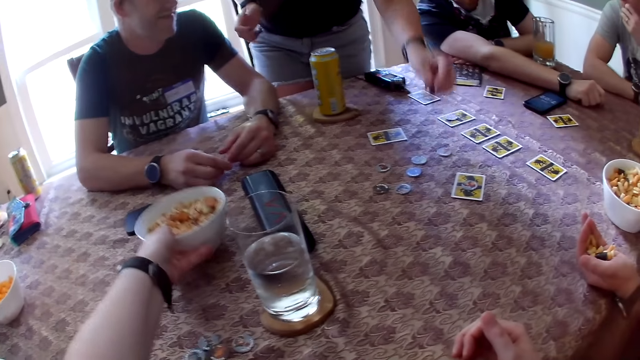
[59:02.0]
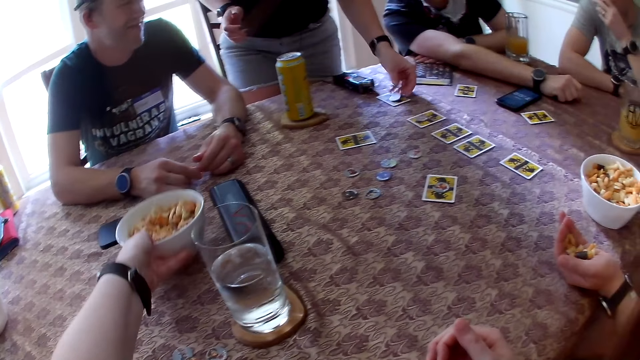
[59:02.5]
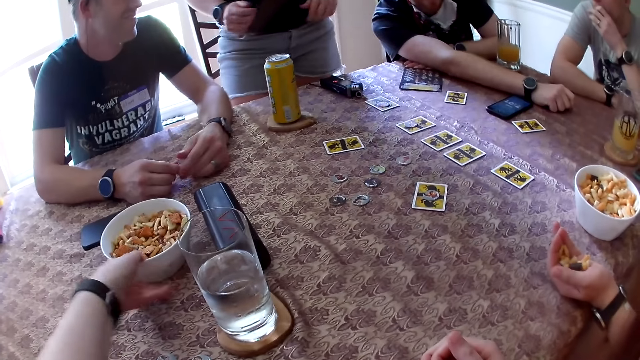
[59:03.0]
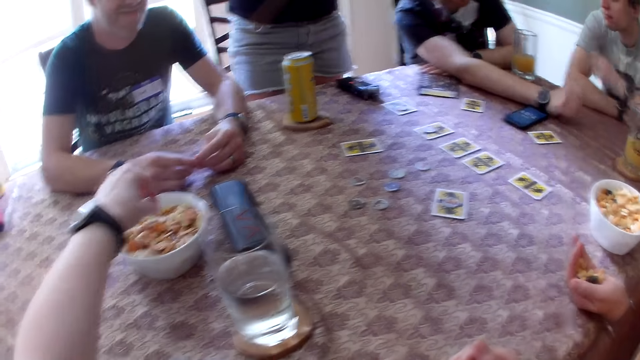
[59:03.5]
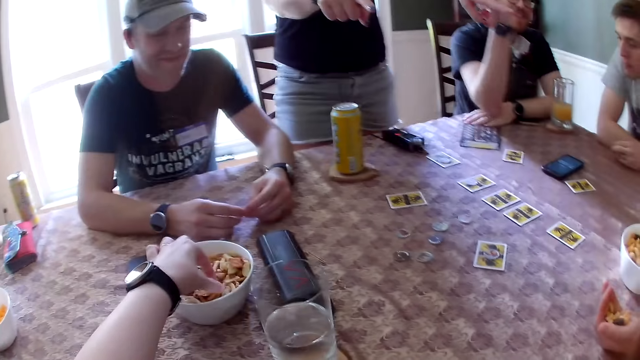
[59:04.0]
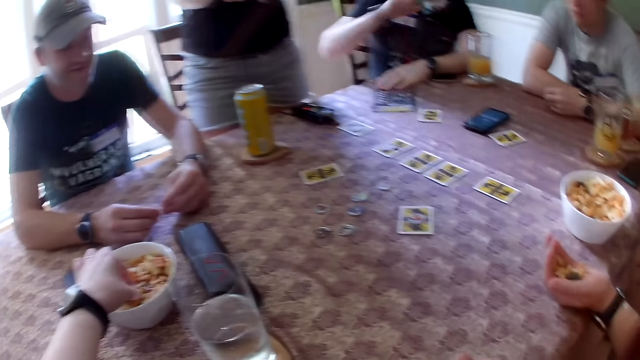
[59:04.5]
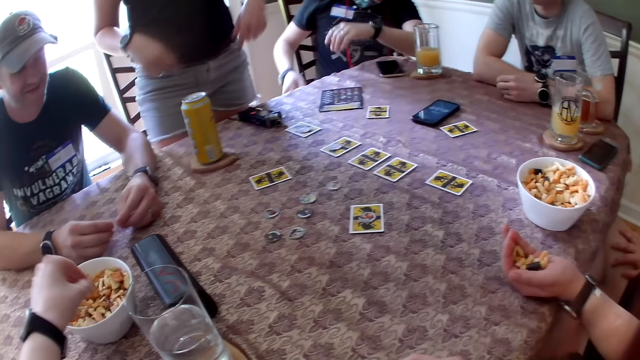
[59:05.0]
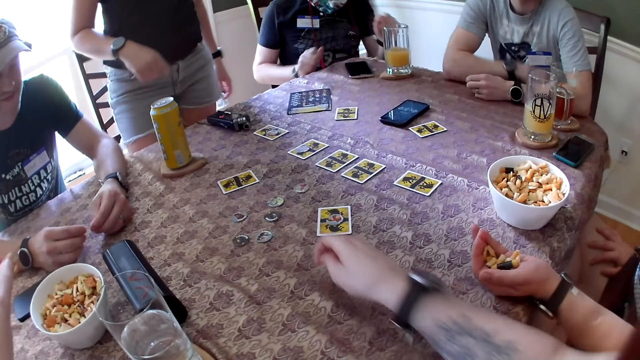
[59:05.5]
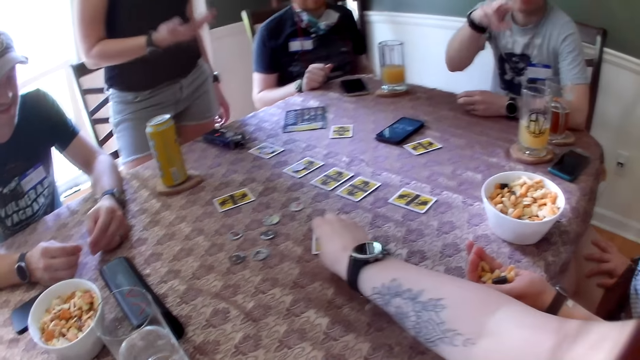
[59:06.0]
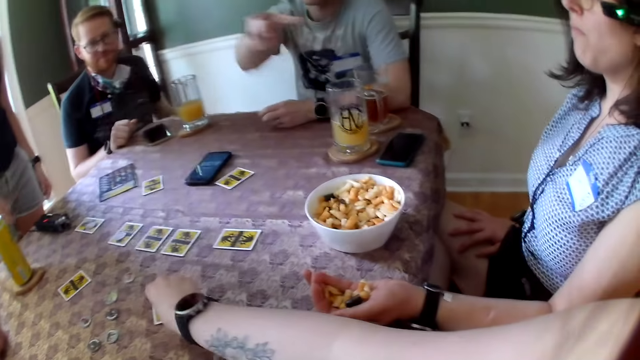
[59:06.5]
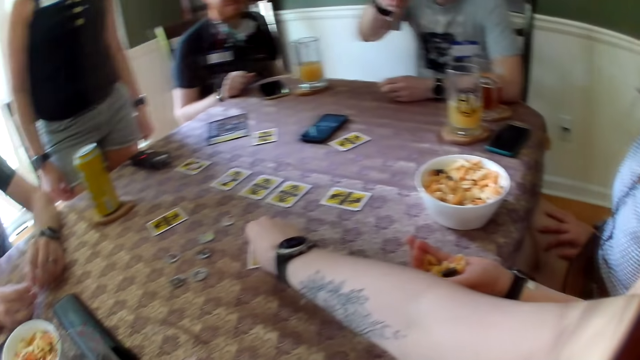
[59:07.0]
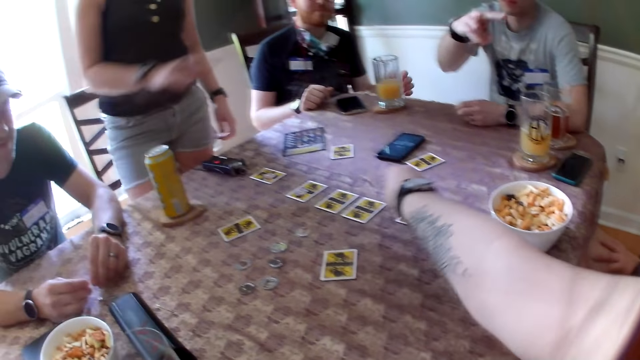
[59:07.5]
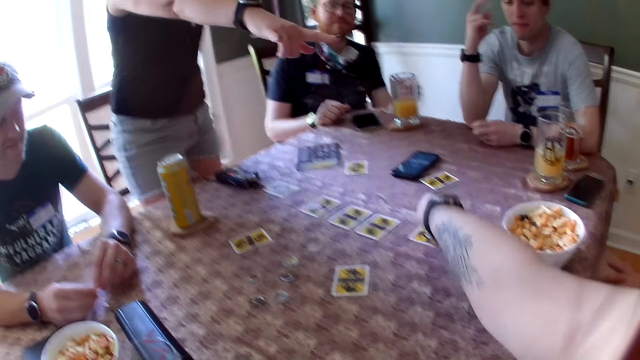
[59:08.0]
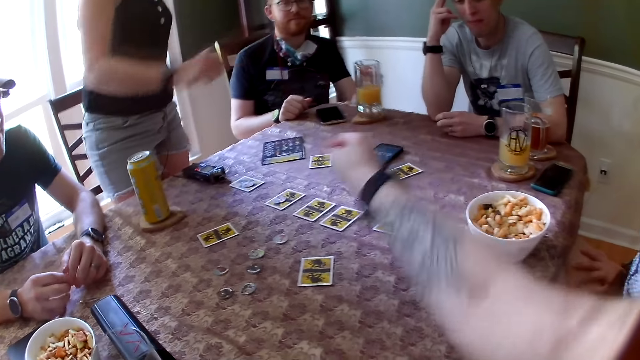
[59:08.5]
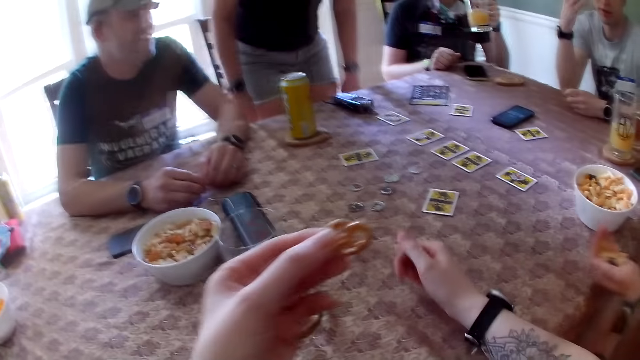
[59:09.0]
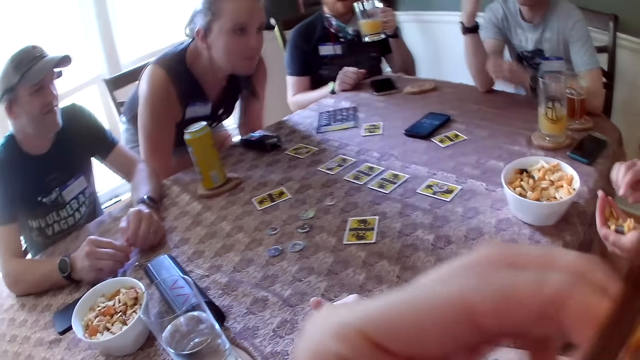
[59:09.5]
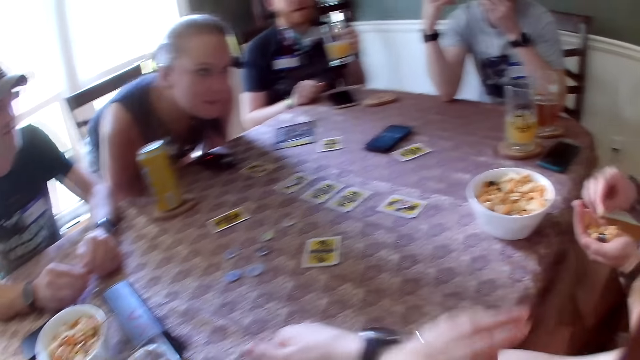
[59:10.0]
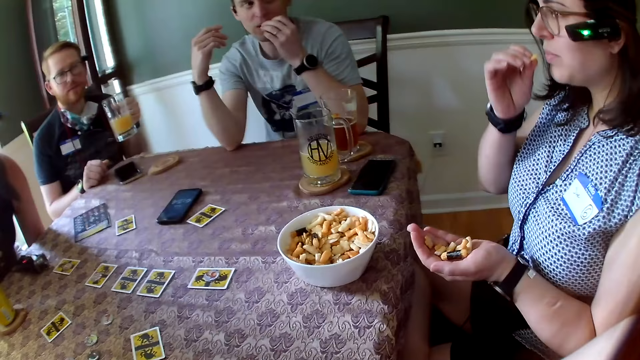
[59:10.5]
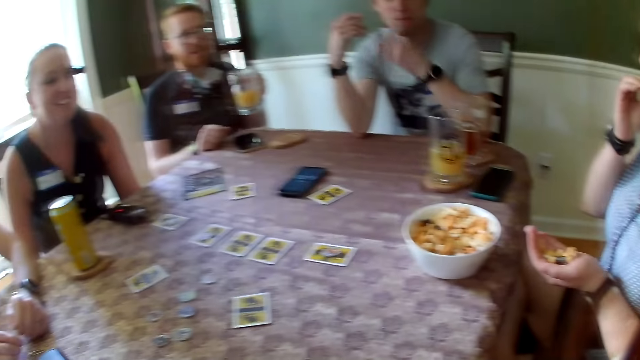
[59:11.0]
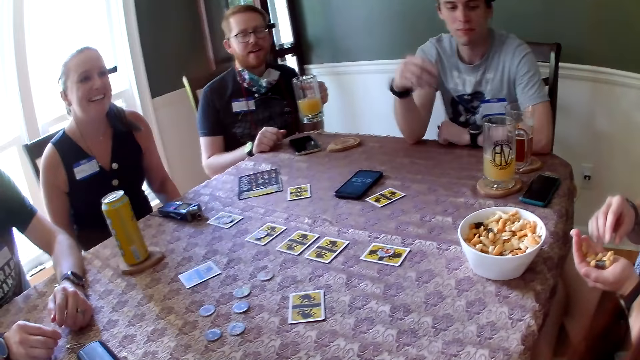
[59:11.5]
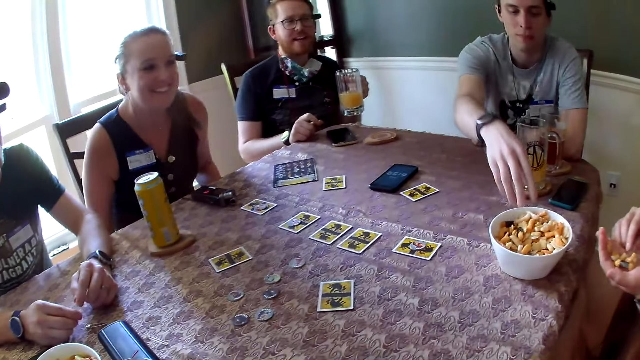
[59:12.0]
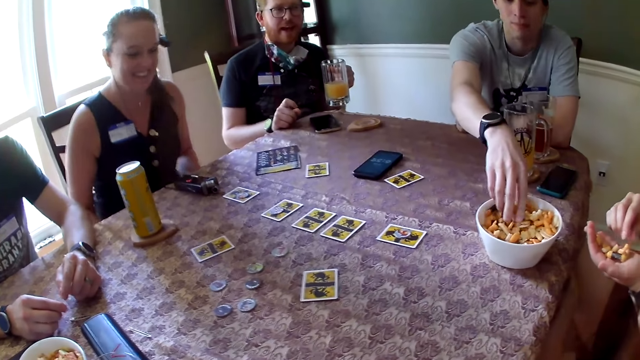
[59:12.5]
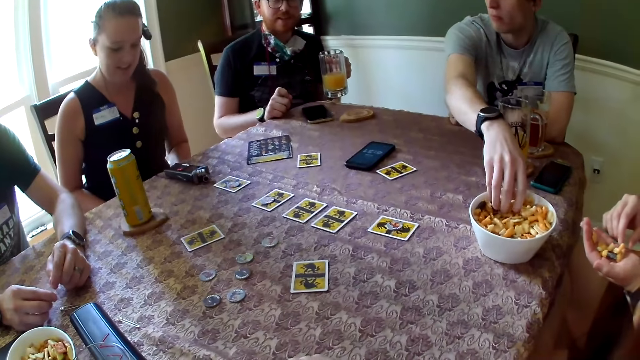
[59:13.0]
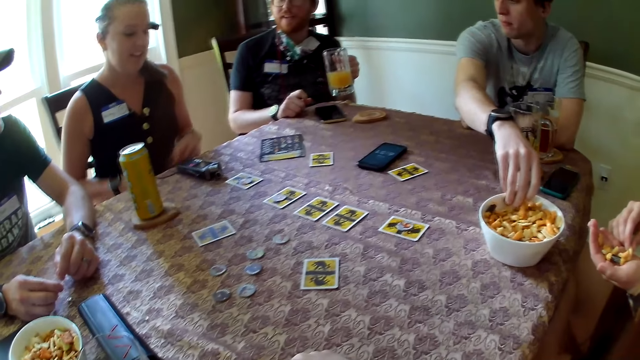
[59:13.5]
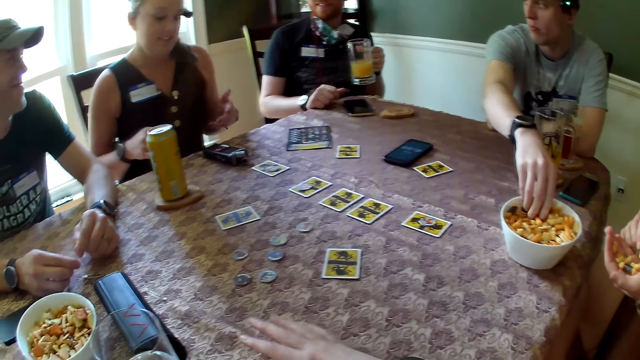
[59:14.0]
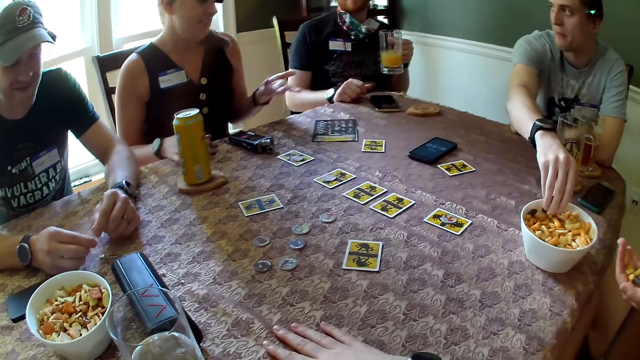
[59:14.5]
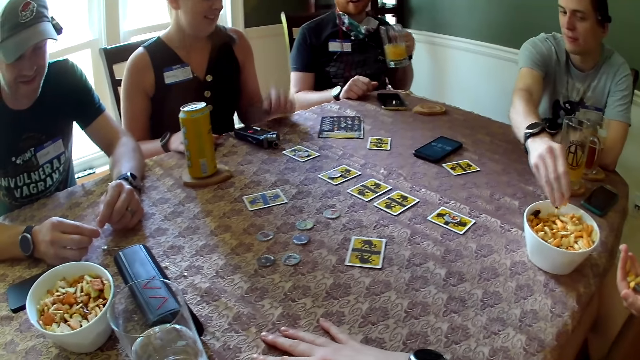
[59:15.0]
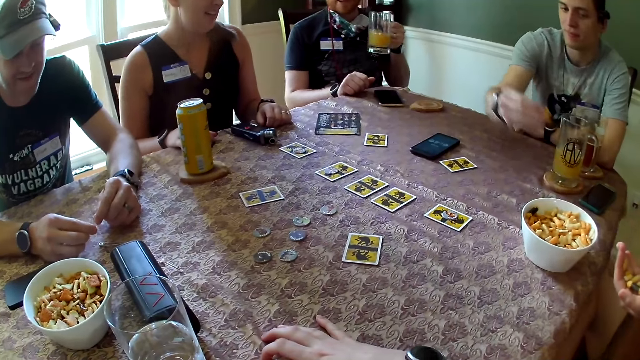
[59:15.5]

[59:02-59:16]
The woman drops the game token on a card with her left hand. The camera wearer puts a bowl of fries on the table. The woman interacts with the camera wearer and the group of people. The camera wearer picks up nuts from the bowl of nuts with her left hand. She picks up a game token on a card with her right hand. A man converses with the camera wearer. The camera wearer drops the game token on the card with her right hand. Another man picks up a glass of juice from the table with his left hand. The woman points at another woman. The other man drinks juice. The first man puts his left hand in his mouth. The woman sits on a chair. The camera wearer eats a biscuit. The other woman eats the cookies in her left hand with her right hand. The first man takes the cookie from the bowl of cookies with his right hand. The camera wearer converses with the other man. The other man converses with the camera wearer. The woman converses with the other man.

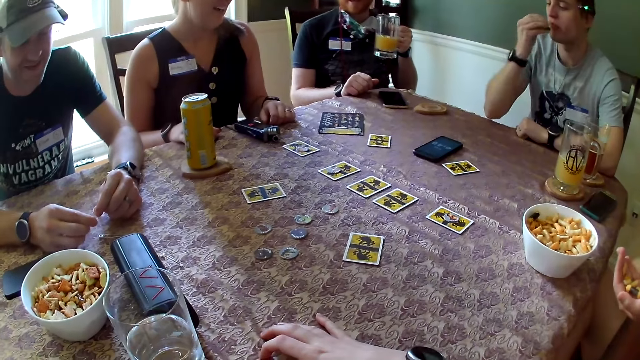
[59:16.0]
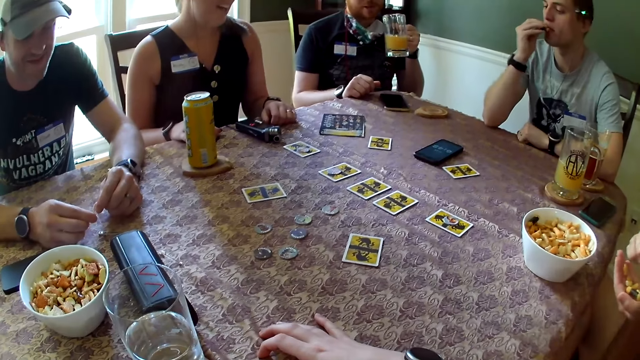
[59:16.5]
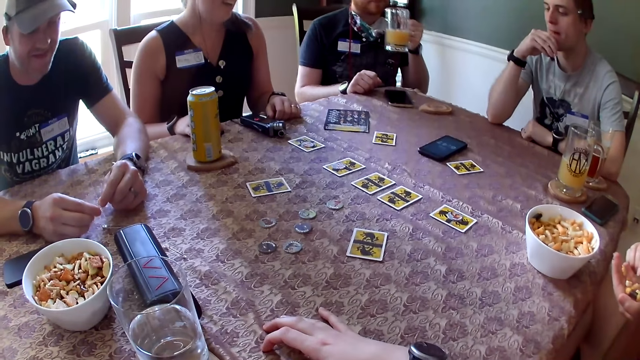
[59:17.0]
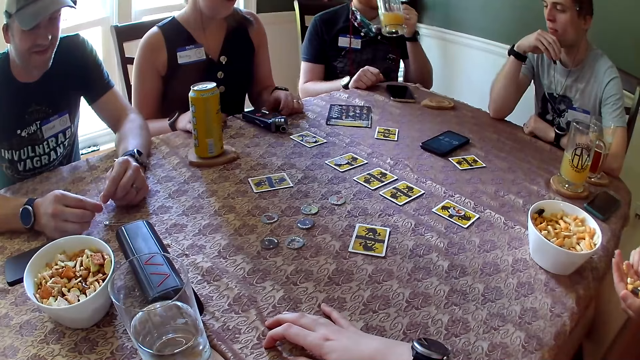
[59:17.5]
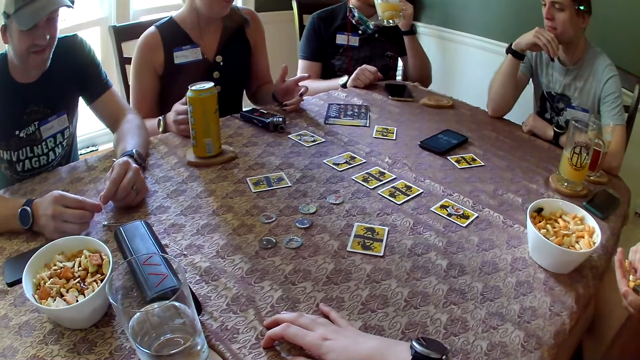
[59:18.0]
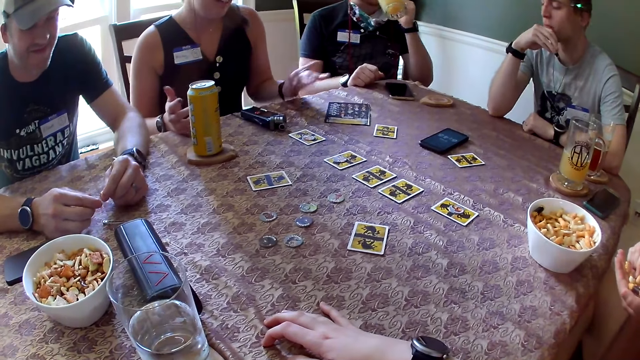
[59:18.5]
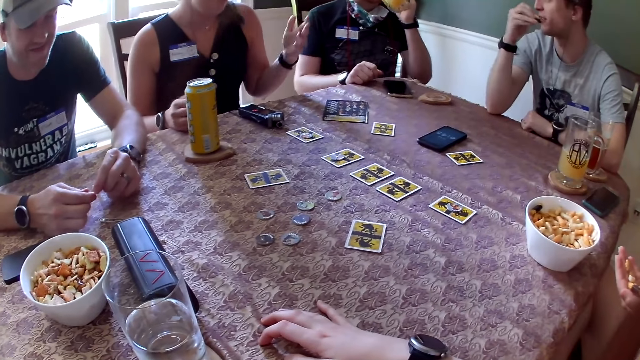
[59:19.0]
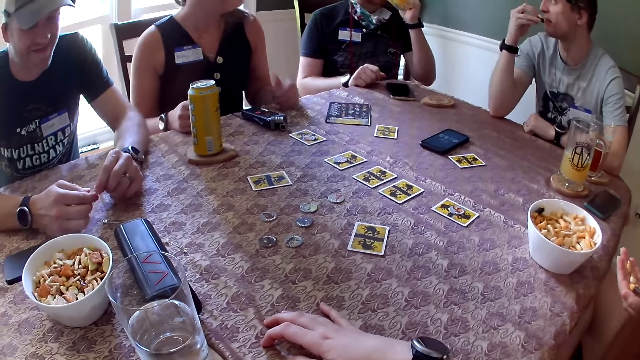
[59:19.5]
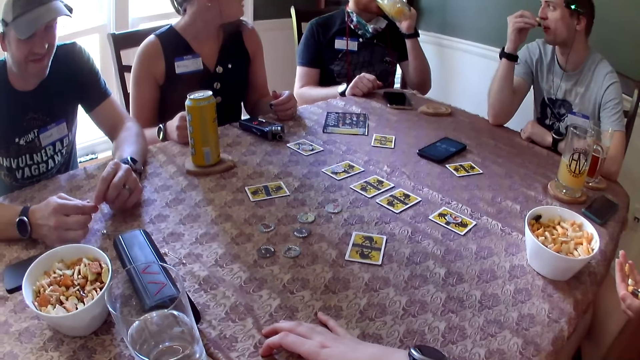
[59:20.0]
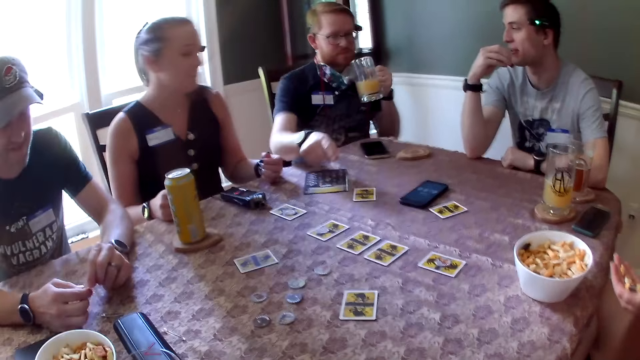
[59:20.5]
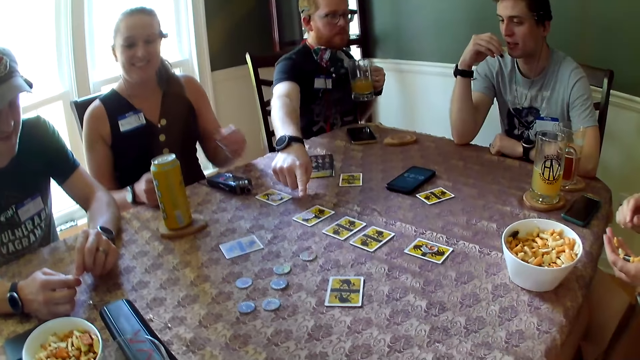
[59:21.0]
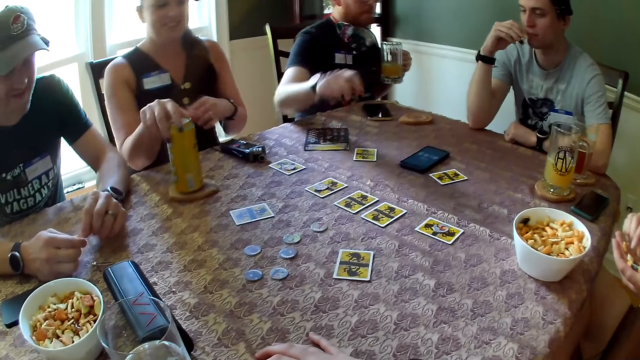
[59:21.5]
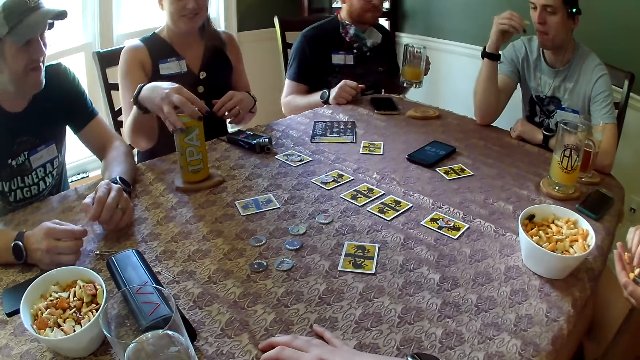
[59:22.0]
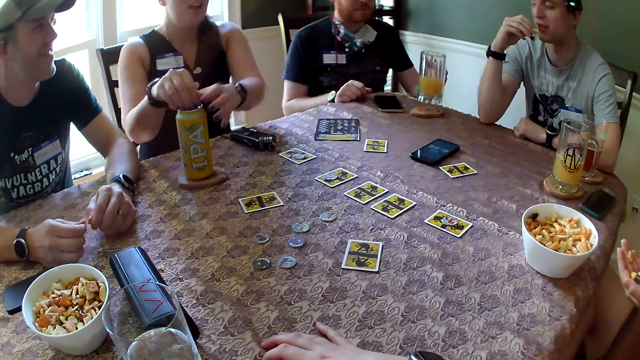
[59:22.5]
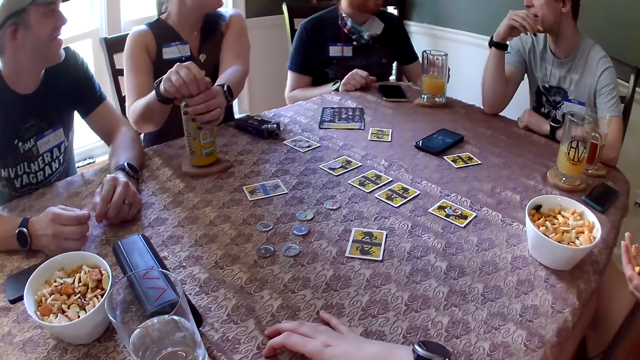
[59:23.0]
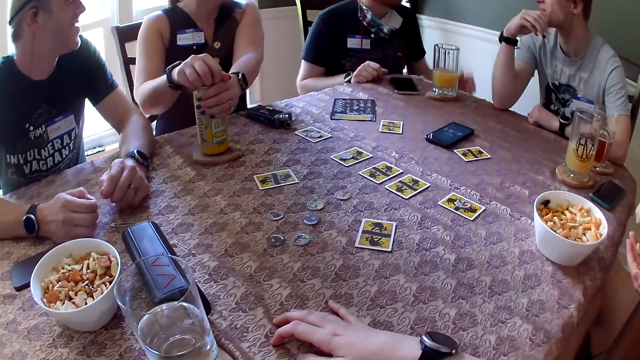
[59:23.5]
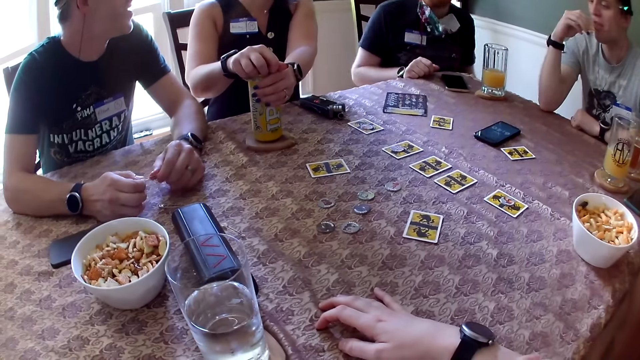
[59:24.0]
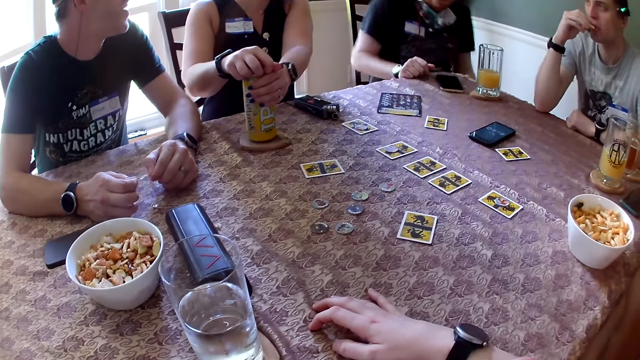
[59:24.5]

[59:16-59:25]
A man eats the cookie in his right hand. Another man drinks juice from the glass of juice with his left hand. The first man talks to the other man. A woman sways hands. The camera wearer talks to the other man. The other man points at a card. The woman turns a bottle of juice. The woman interacts with the other man. The other man drops the glass of juice on a drink coaster with his left hand. The woman opens the can of beer with both hands.
